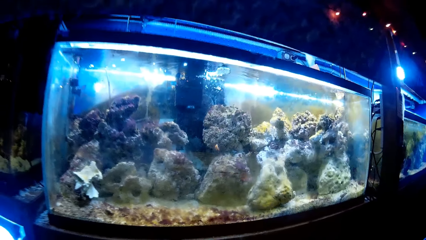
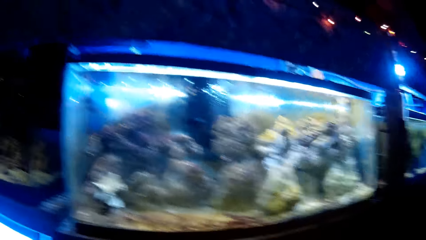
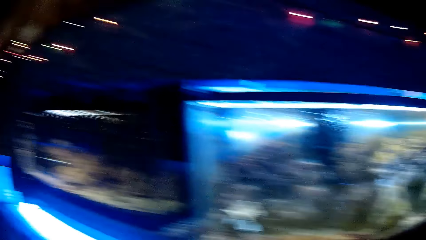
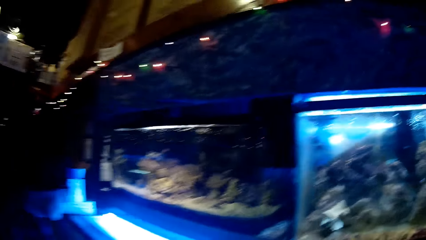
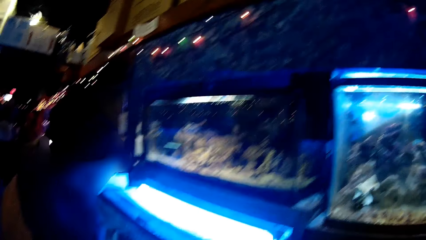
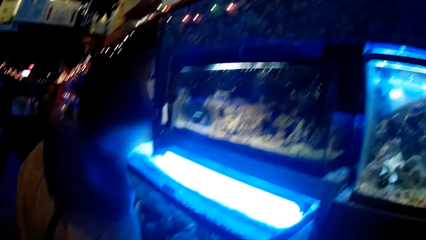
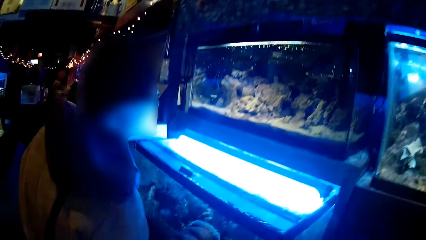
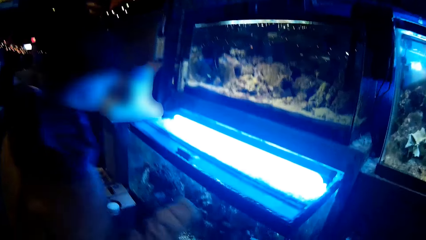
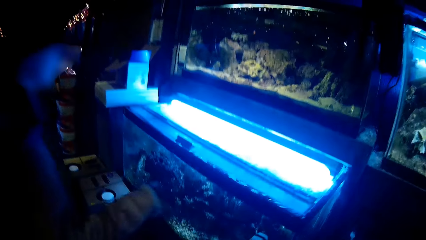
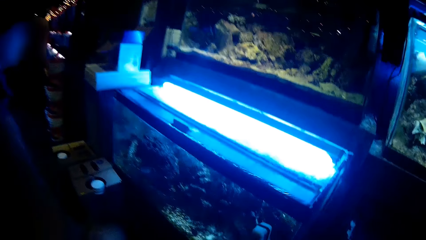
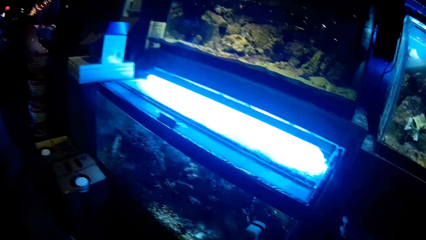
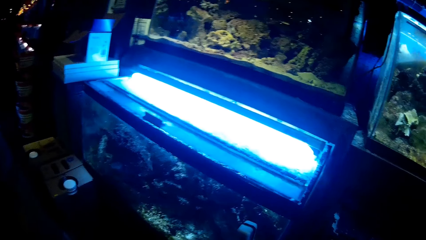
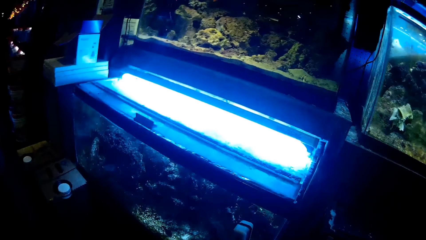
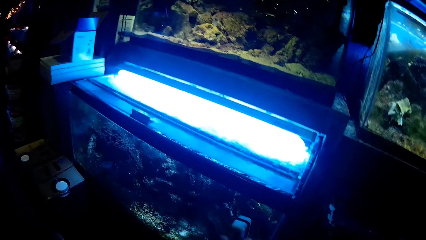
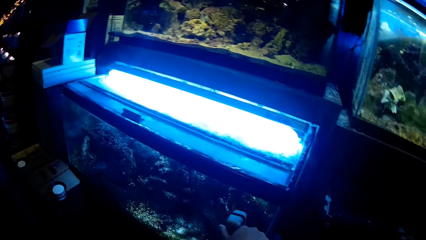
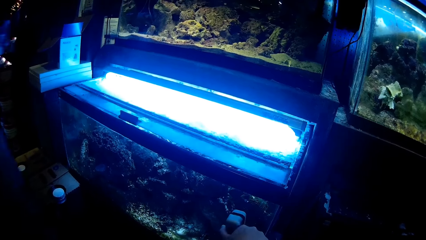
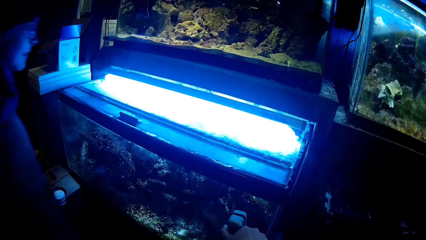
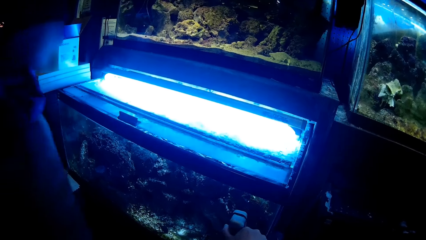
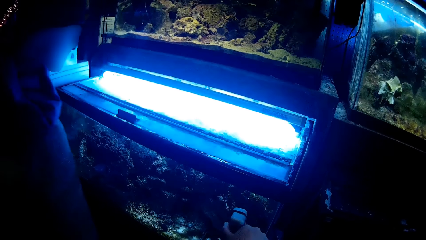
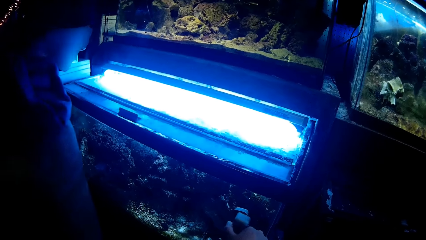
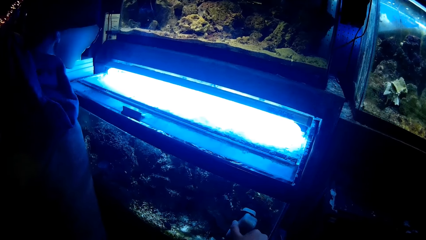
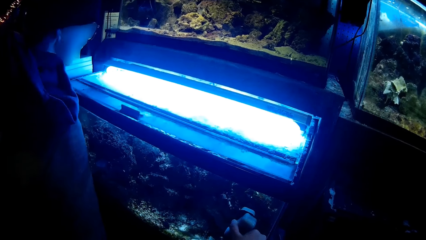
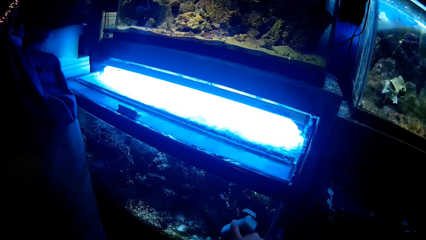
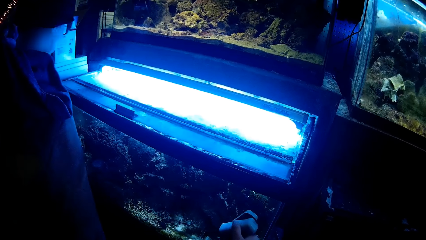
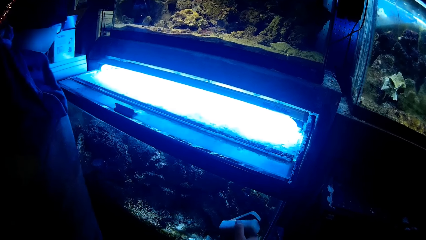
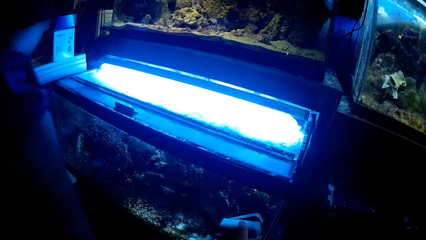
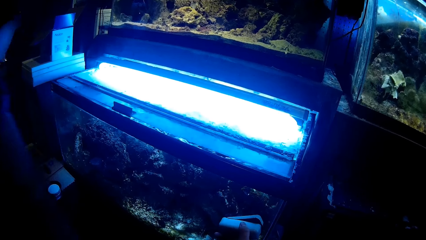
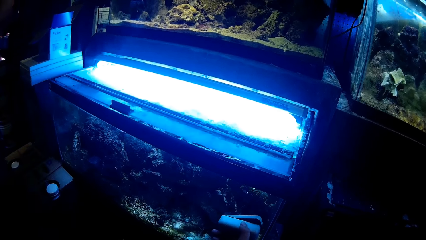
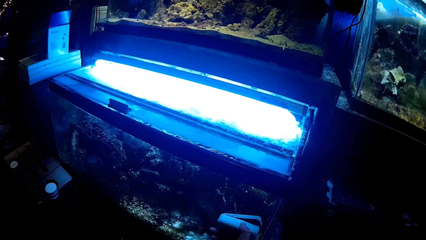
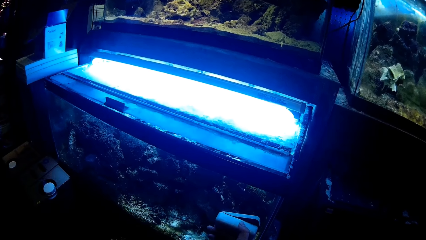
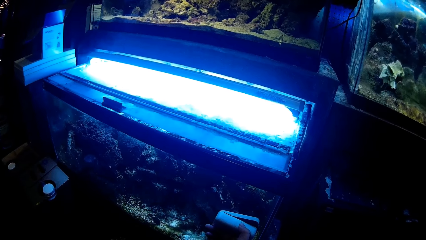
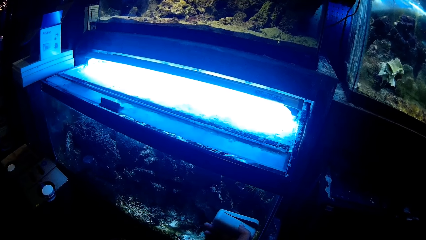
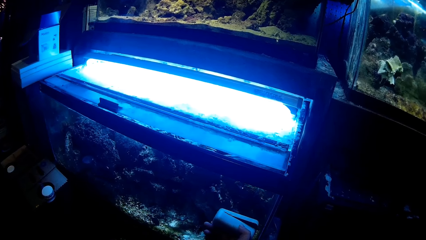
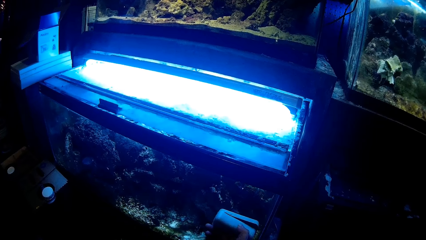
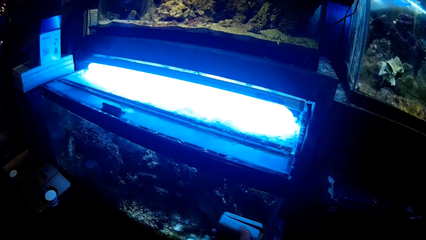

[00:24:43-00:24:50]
A woman puts her finger on the aquarium. The woman removes her finger from the aquarium. The camera wearer adjusts a knob on the glass transparent tank with the right hand. They look at the aquarium.

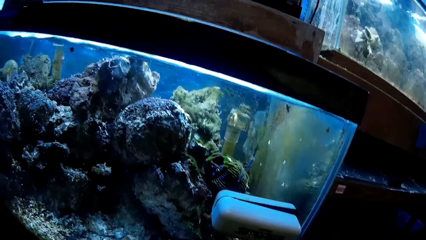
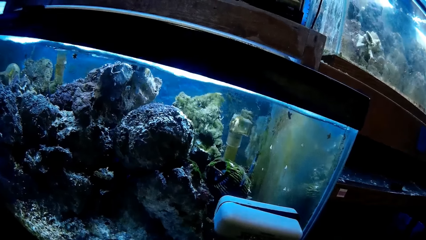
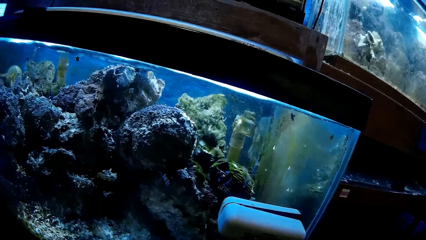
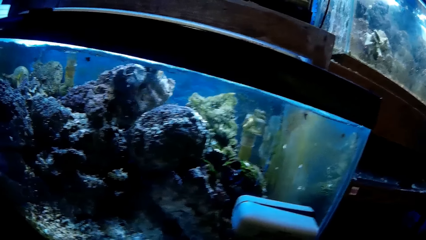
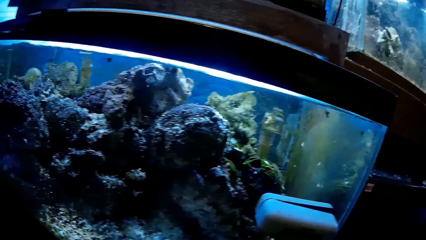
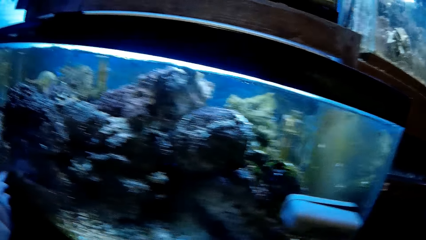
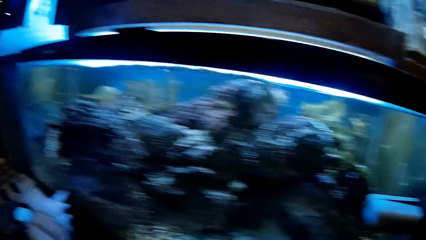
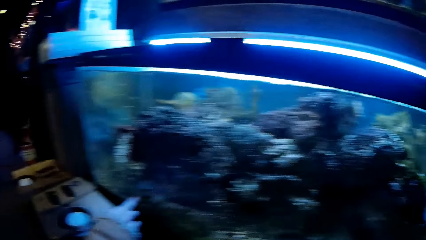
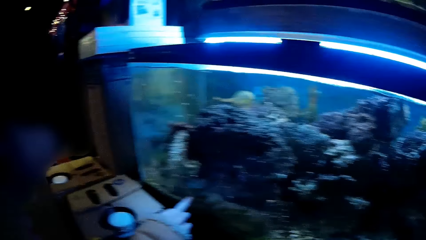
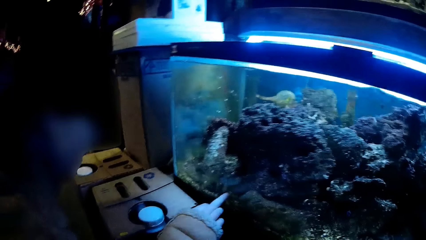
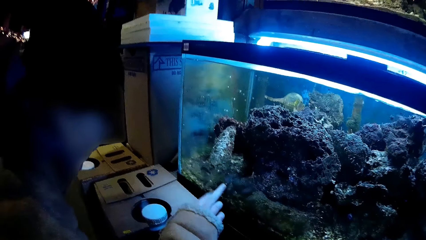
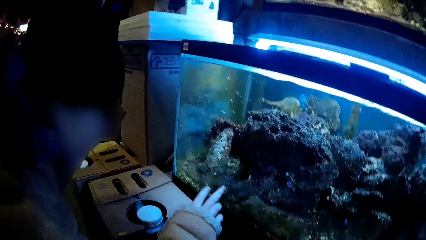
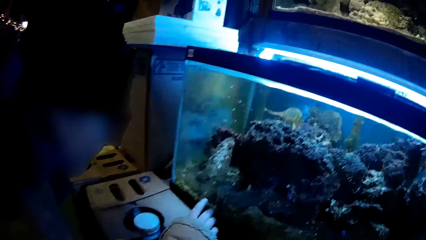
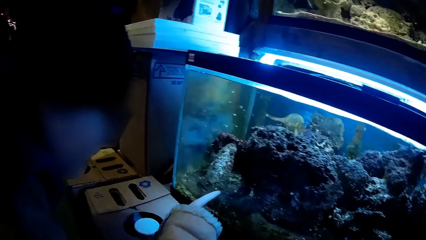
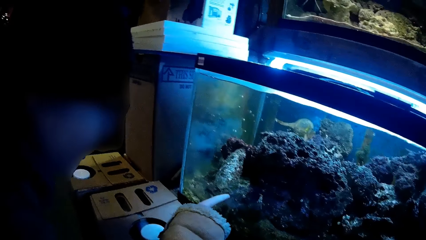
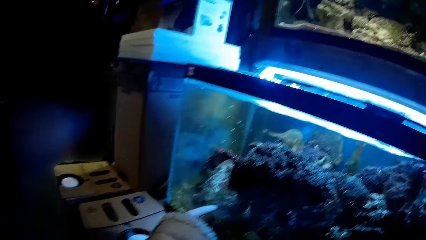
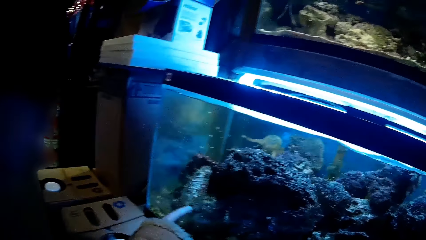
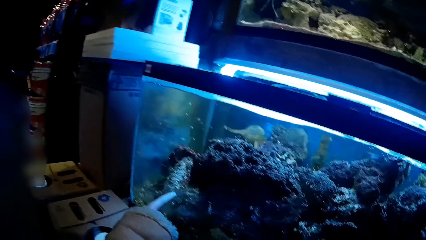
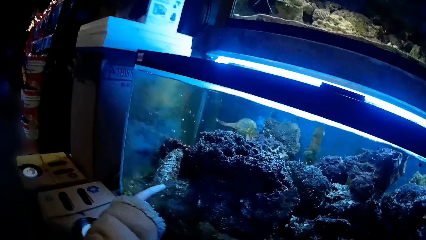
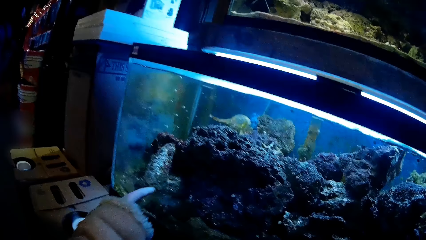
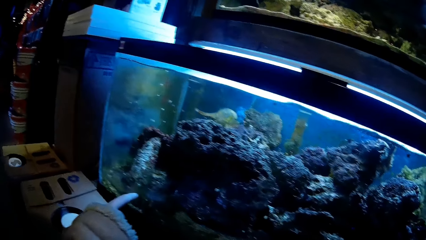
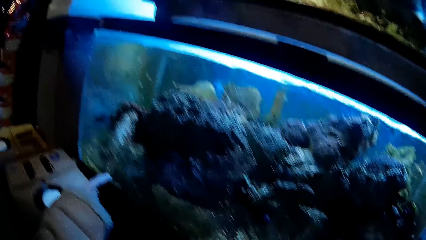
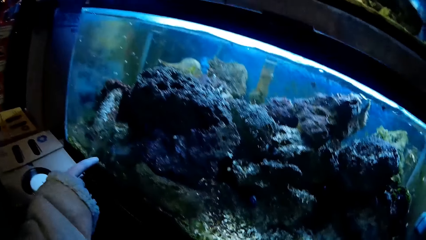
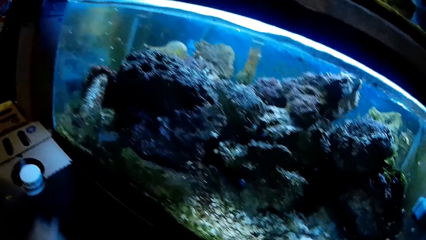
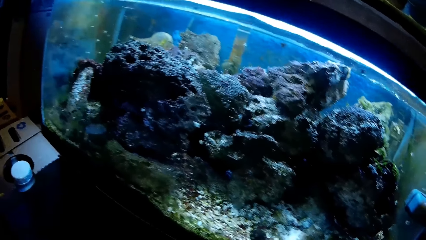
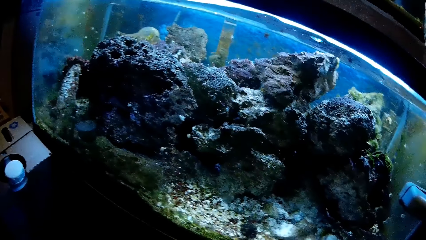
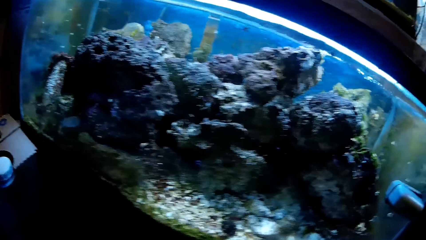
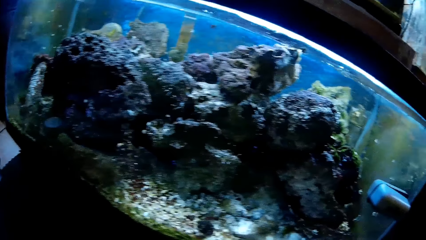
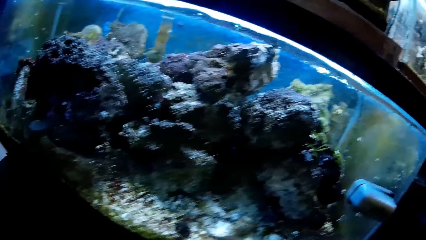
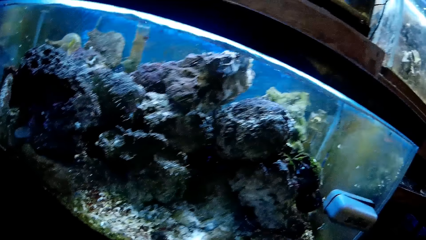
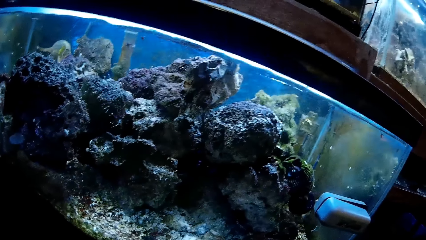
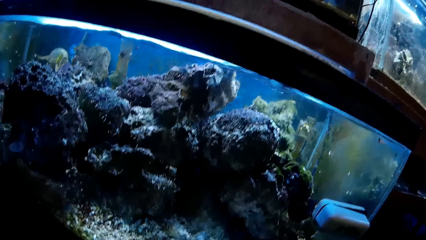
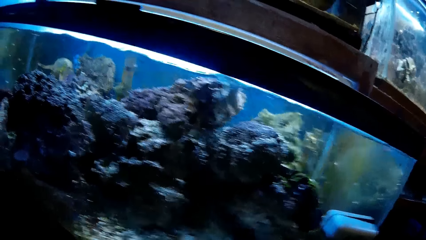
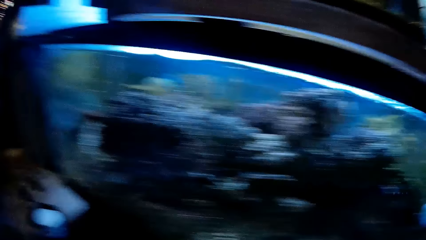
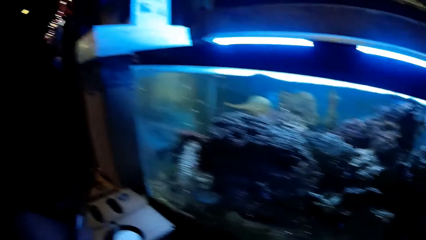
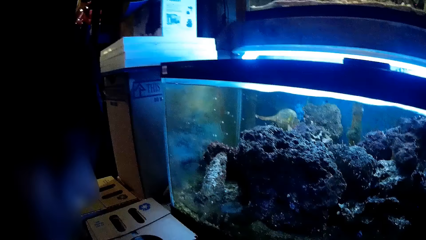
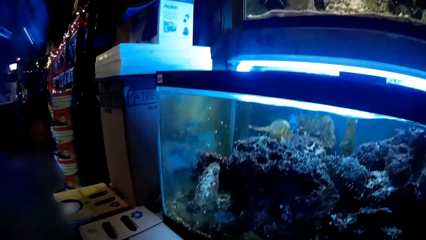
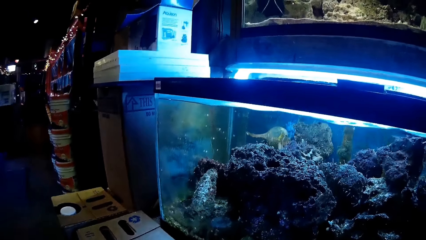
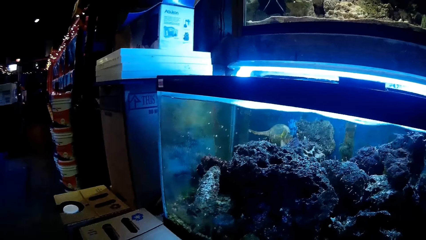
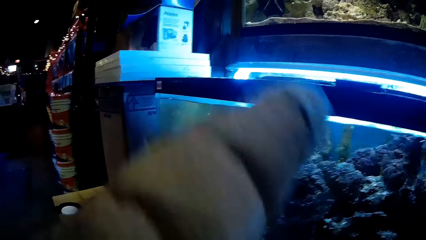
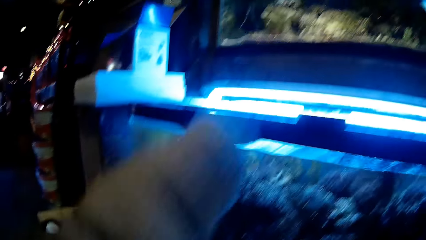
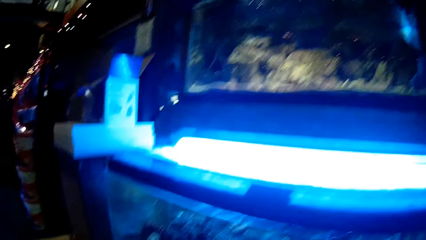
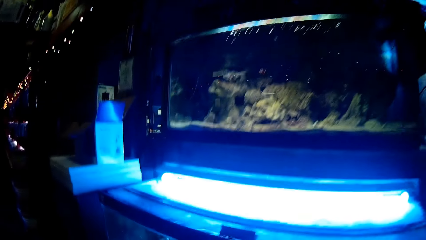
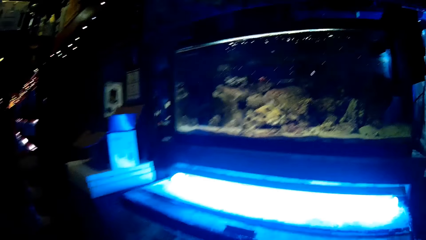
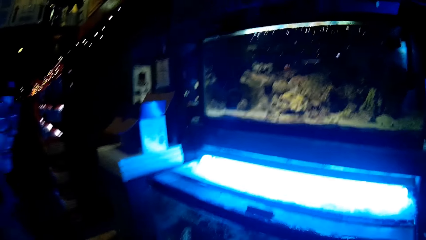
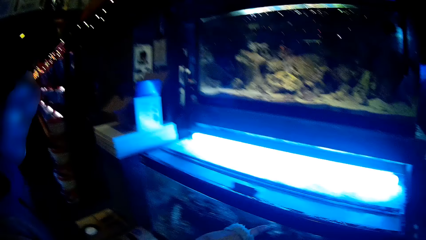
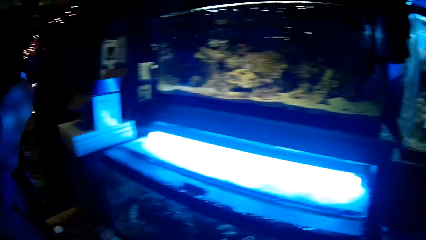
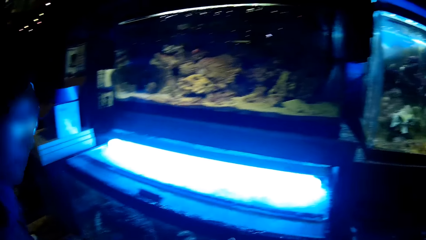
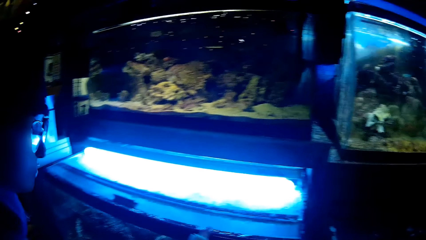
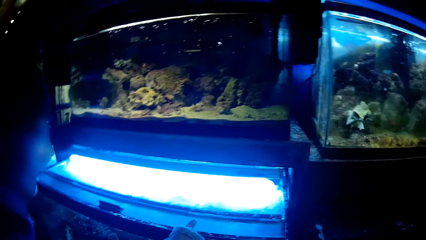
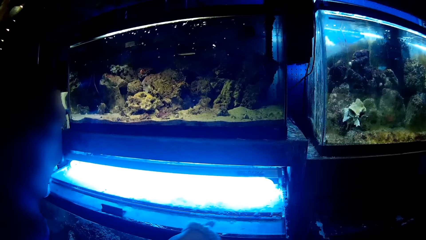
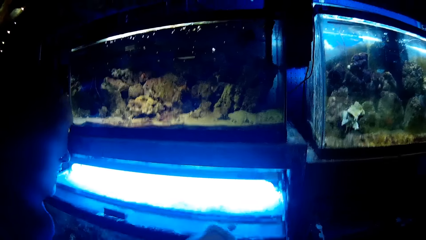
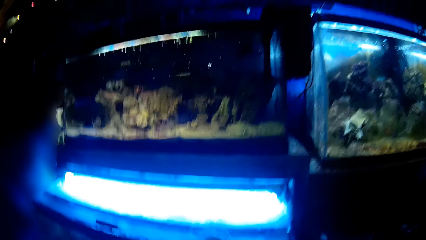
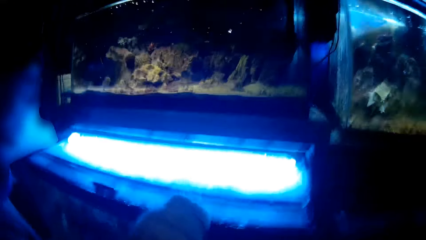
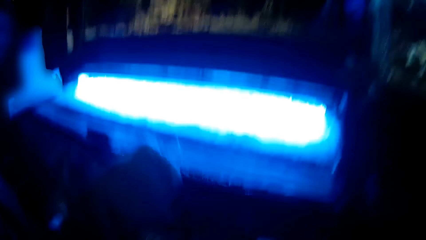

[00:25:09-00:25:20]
A woman touches the glass transparent tank with her right hand. The woman touches the top of the glass transparent tank with her right hand.
